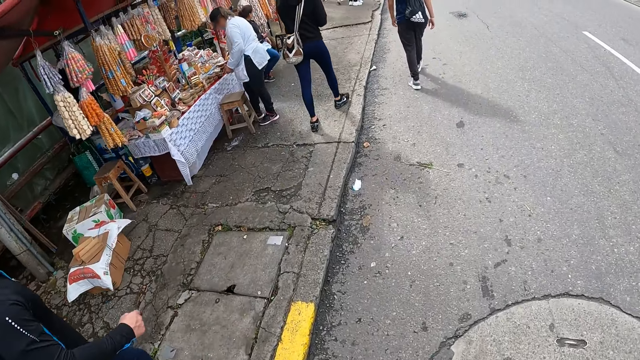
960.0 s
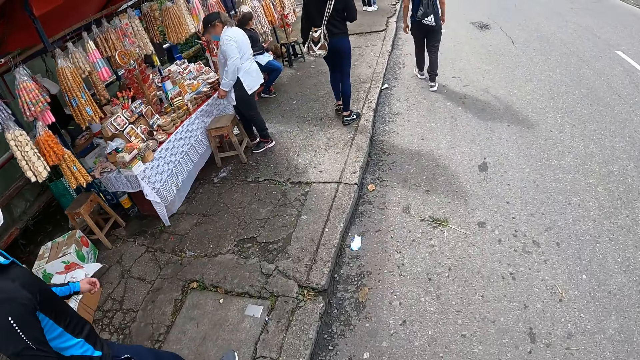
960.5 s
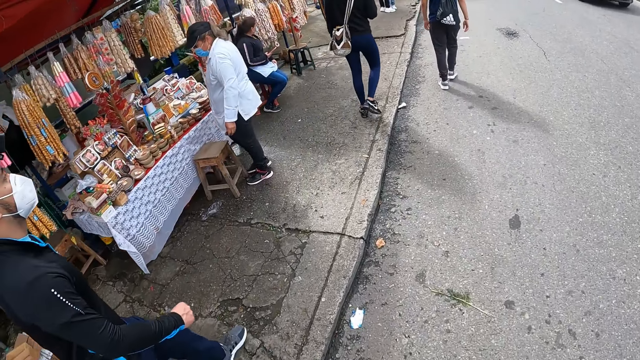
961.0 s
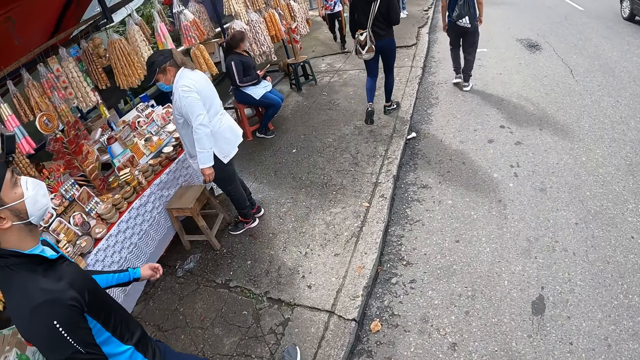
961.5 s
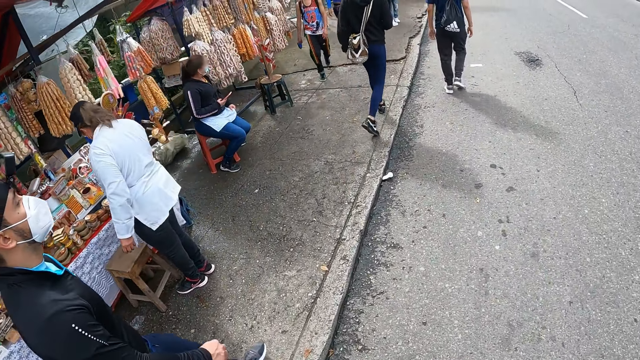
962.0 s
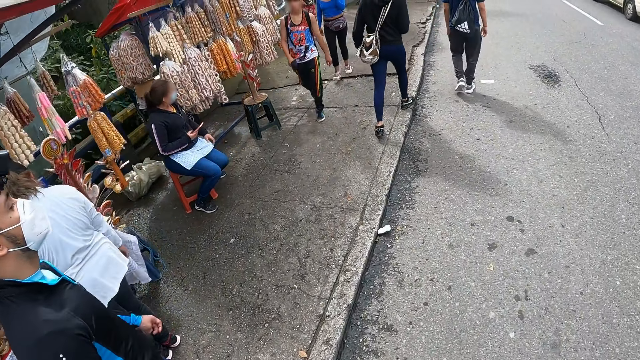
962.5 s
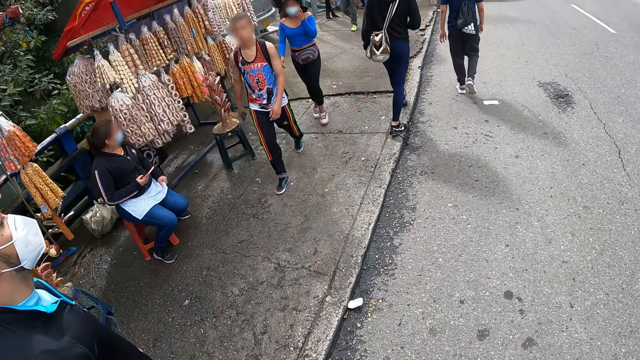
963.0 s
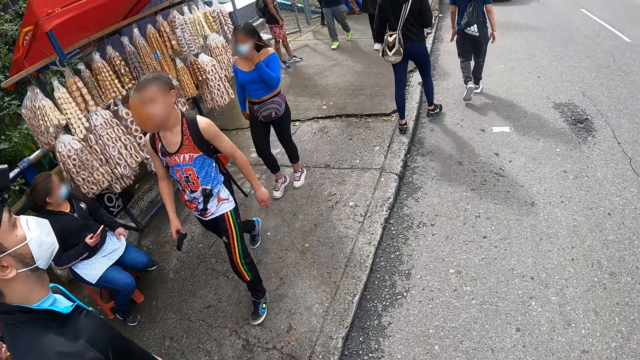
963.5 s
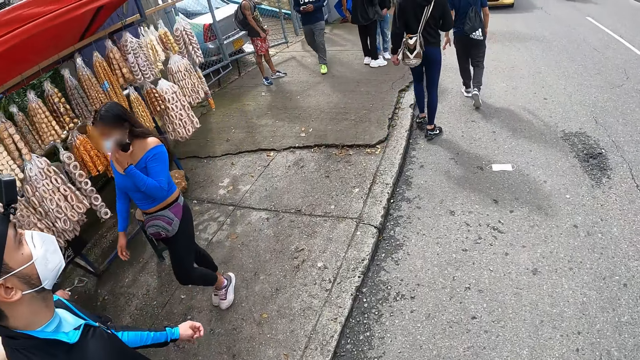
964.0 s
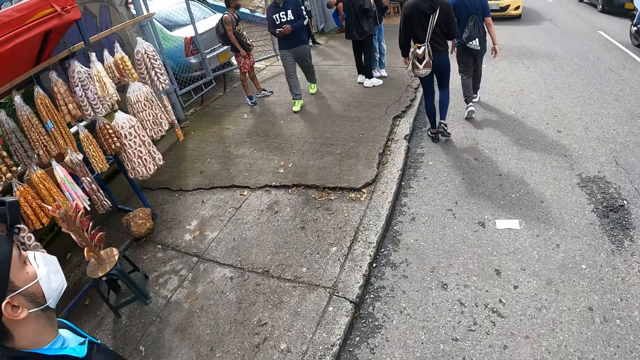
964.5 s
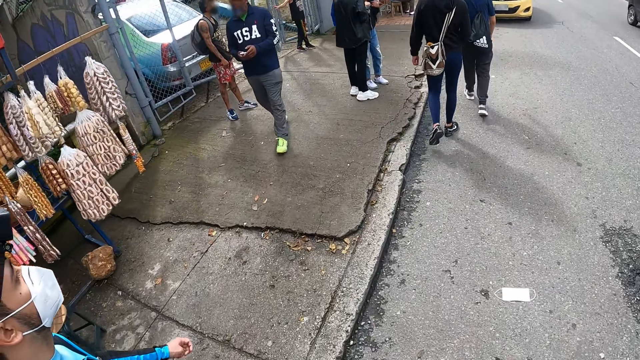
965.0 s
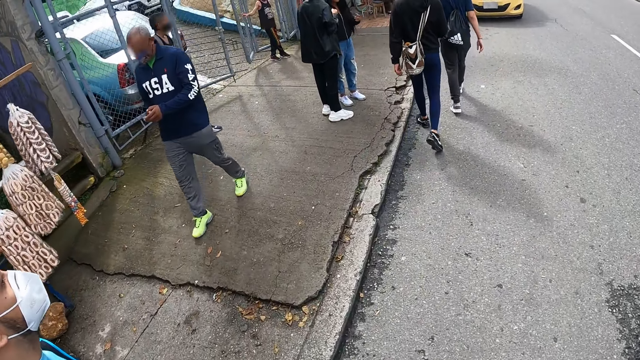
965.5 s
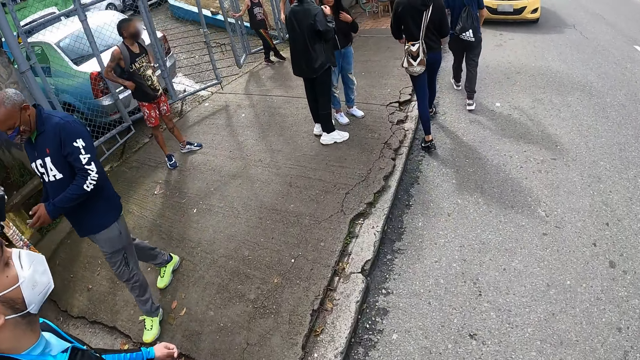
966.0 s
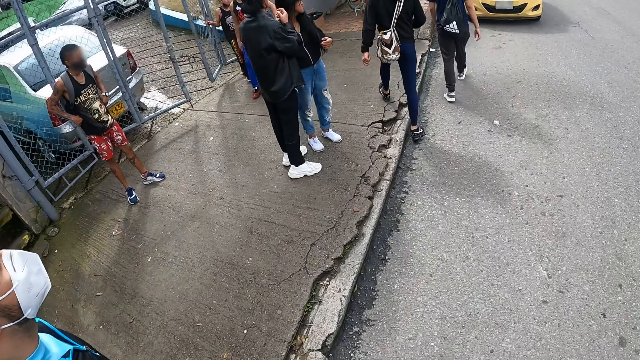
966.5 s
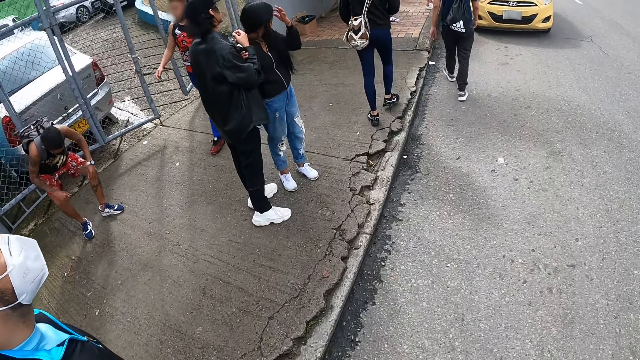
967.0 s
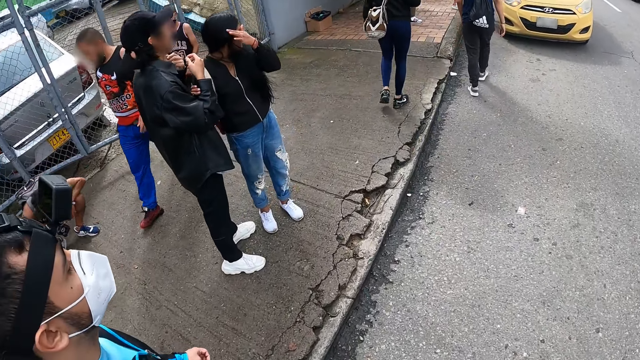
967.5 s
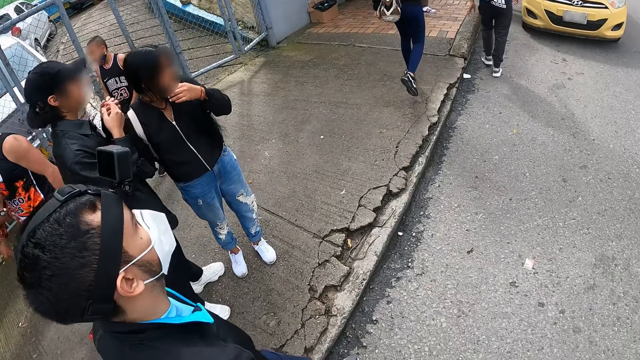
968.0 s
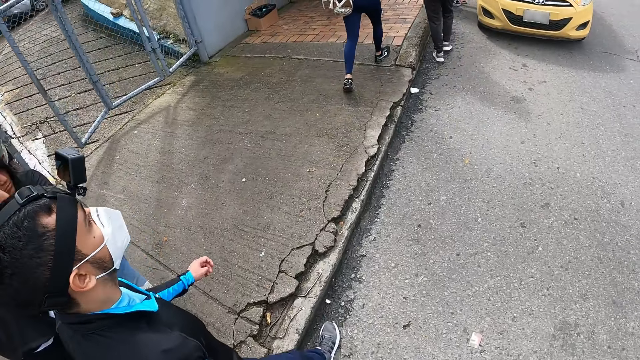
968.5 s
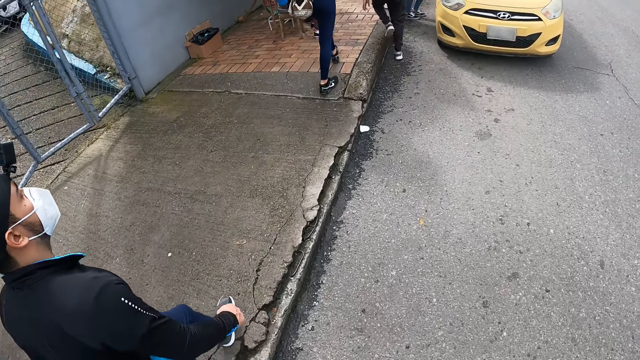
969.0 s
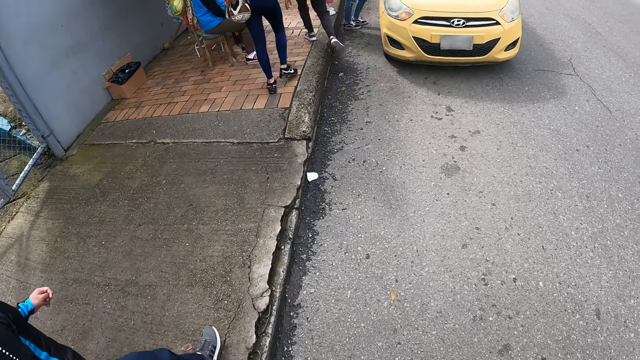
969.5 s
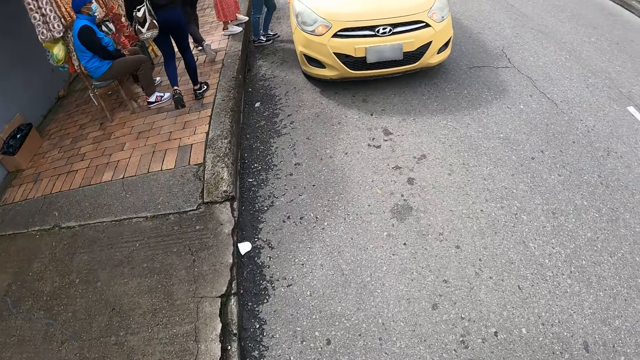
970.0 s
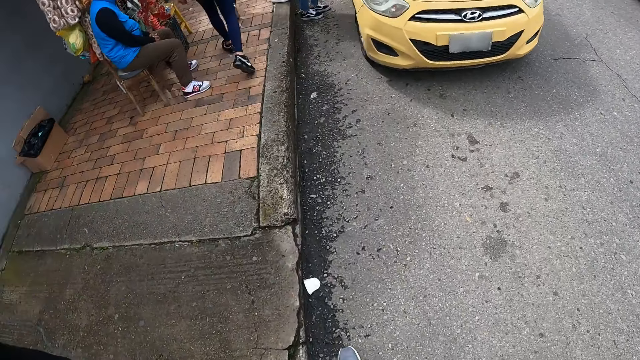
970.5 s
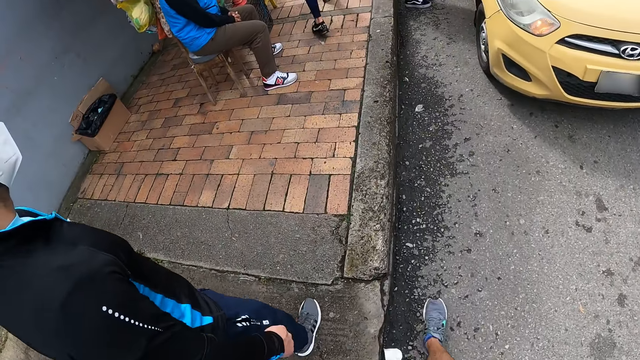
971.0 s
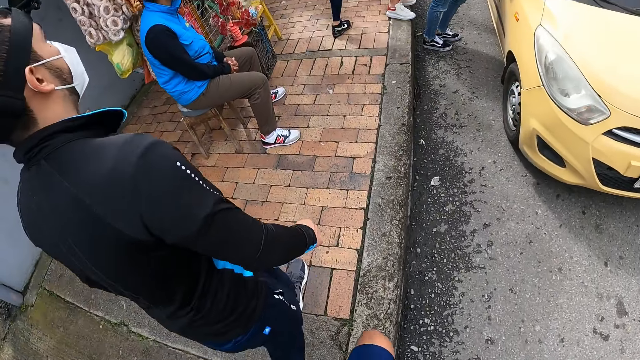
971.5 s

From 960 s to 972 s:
A man walks past the camera wearer. A woman walks past the camera wearer. Another man walks past the camera wearer. Another man walks past the camera wearer.

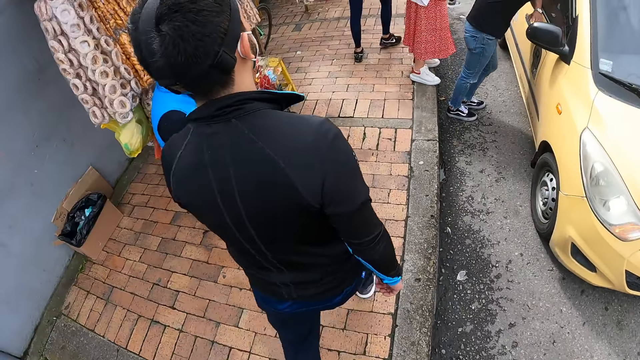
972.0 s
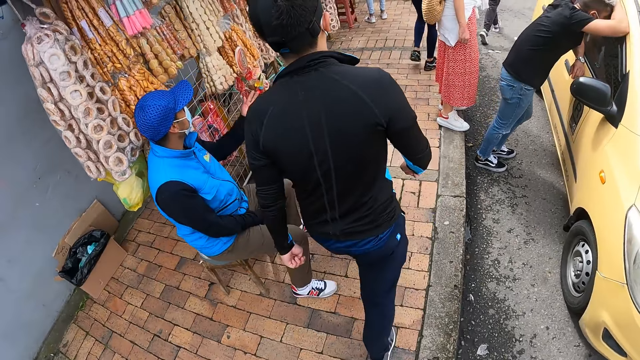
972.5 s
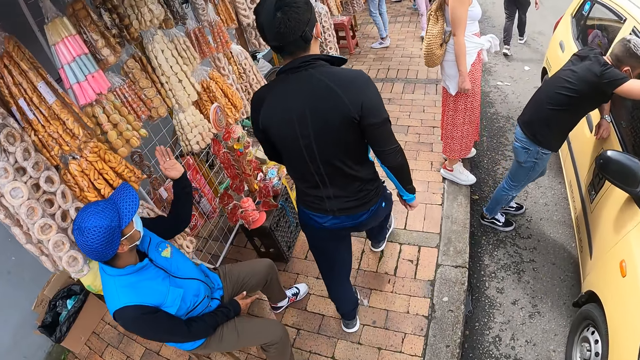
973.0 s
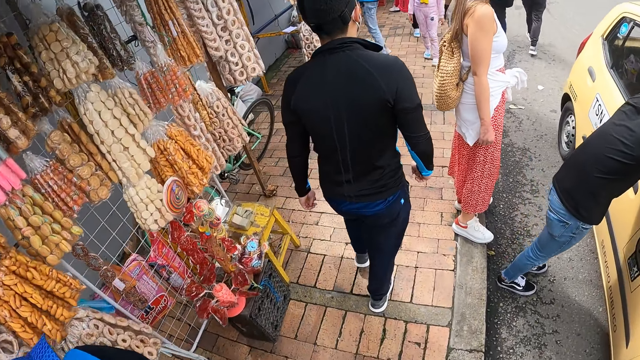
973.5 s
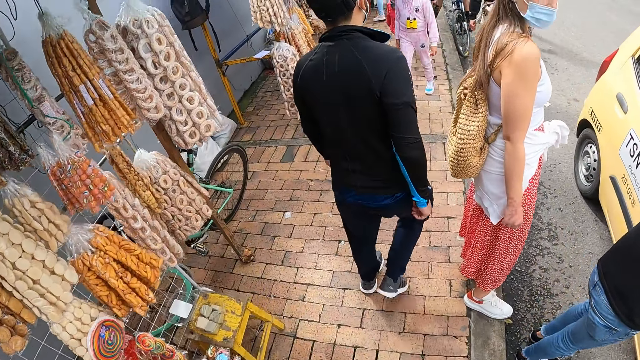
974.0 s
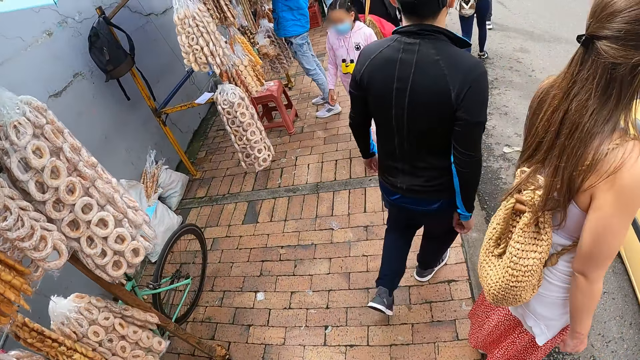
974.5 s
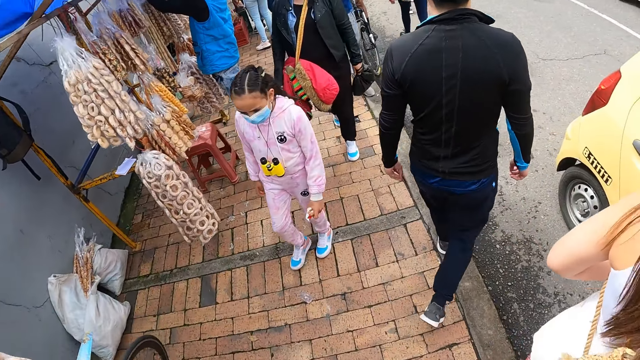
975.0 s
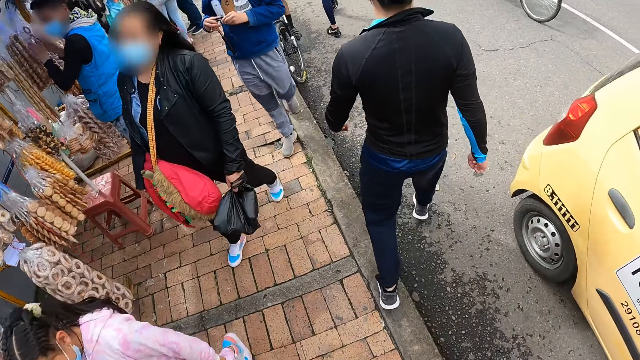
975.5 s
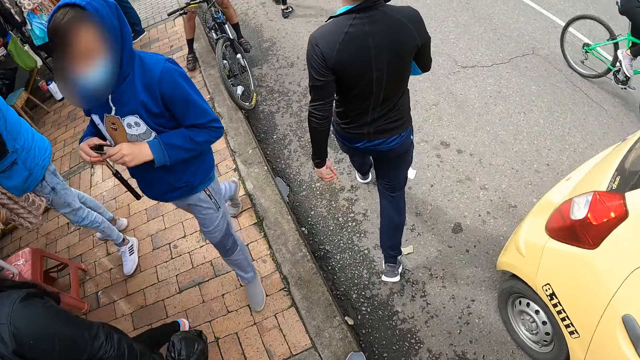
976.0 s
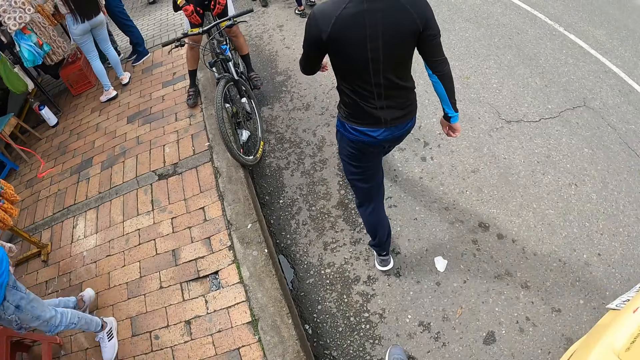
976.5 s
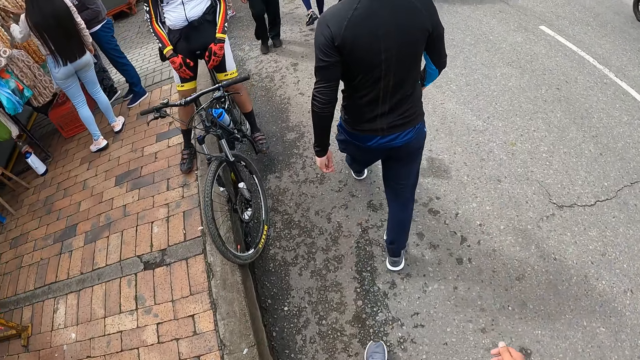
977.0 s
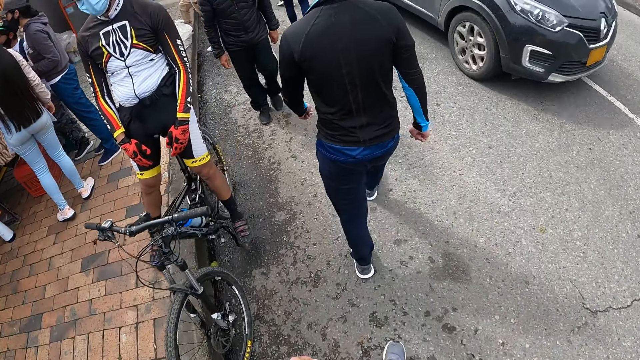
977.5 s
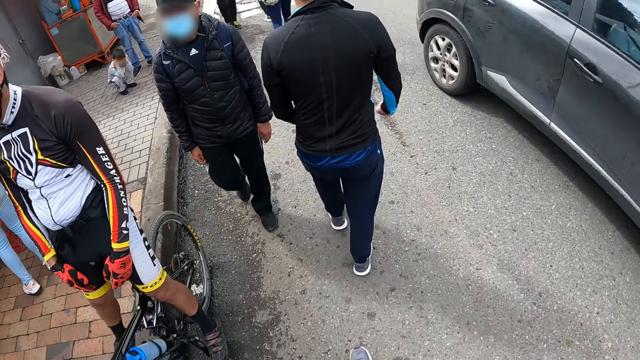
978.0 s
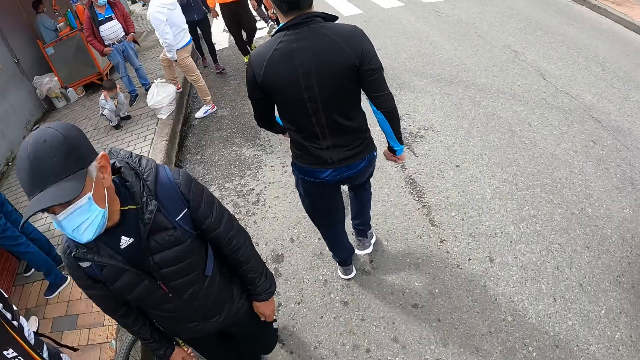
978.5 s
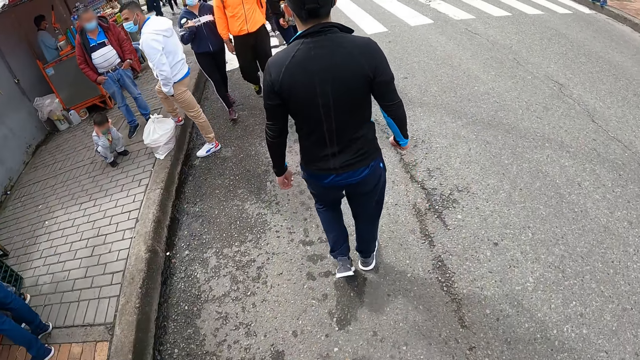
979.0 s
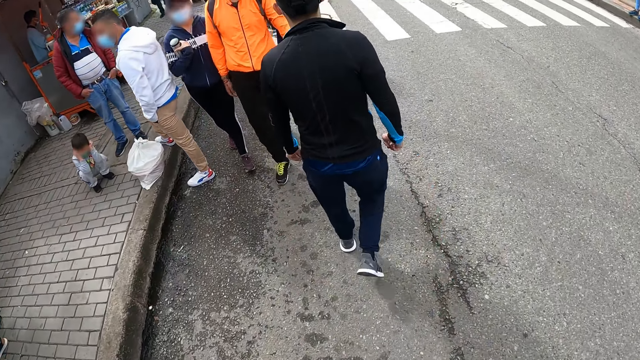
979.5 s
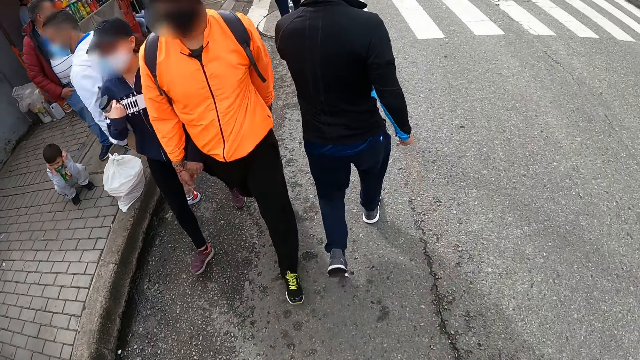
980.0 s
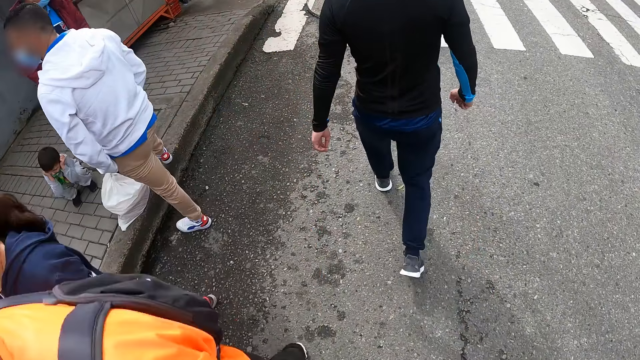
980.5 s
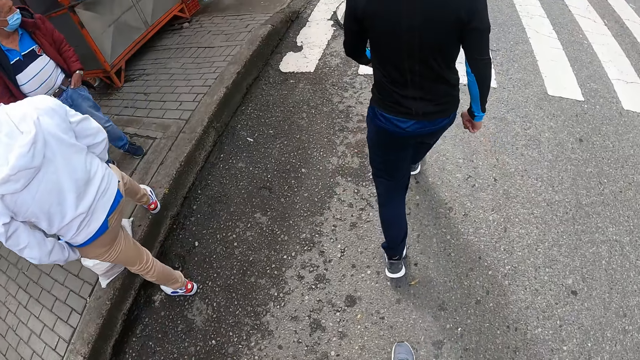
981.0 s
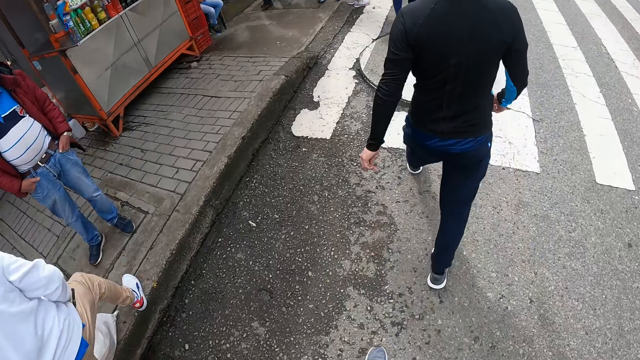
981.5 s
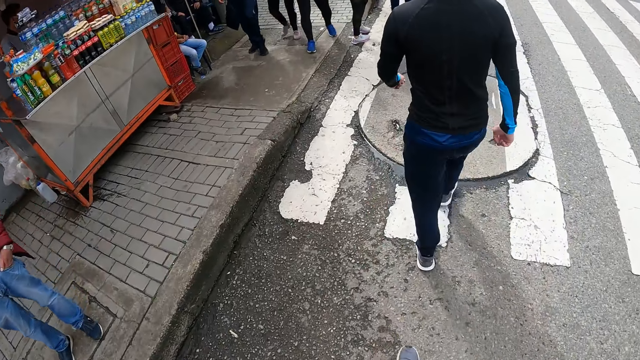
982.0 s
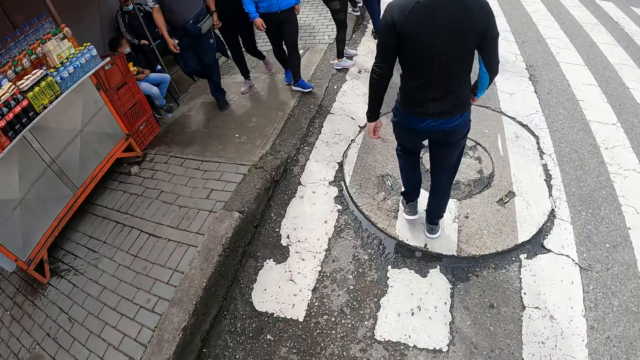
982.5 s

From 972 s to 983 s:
A girl walks past the camera wearer. A woman walks past the camera wearer. A man walks past the camera wearer. A car drives past the camera wearer. Several people walk past the camera wearer.
